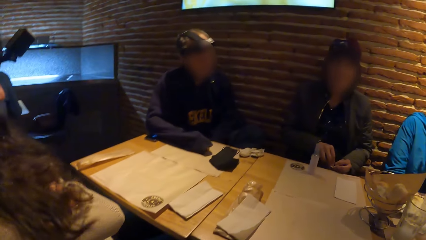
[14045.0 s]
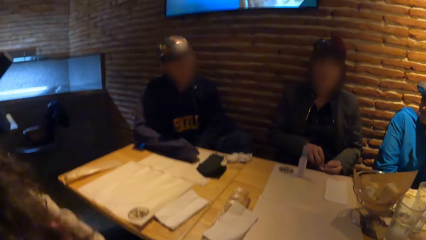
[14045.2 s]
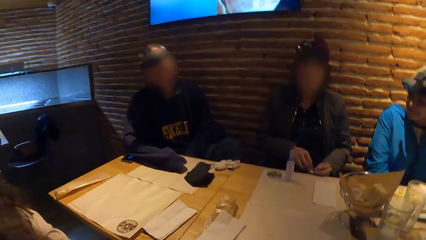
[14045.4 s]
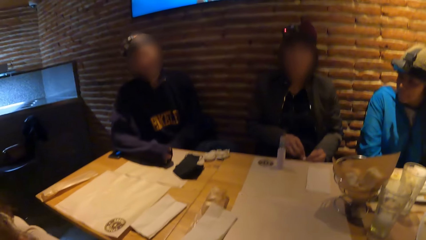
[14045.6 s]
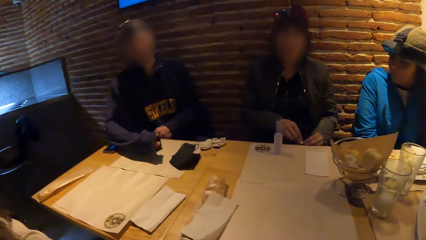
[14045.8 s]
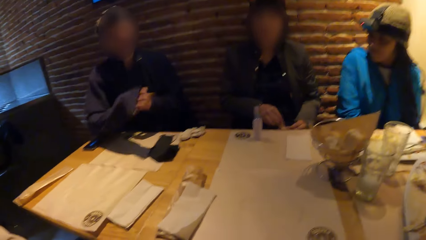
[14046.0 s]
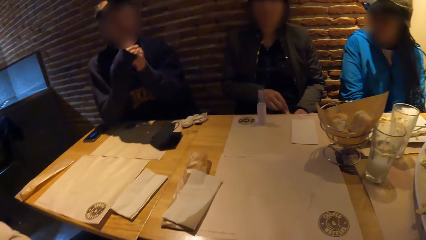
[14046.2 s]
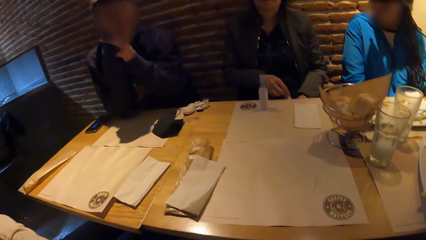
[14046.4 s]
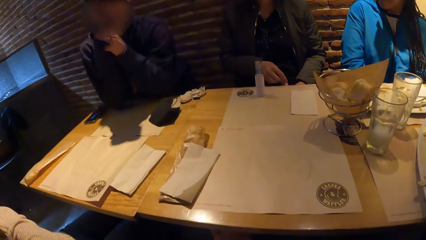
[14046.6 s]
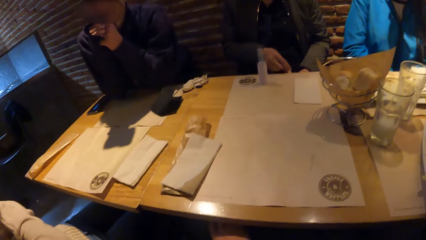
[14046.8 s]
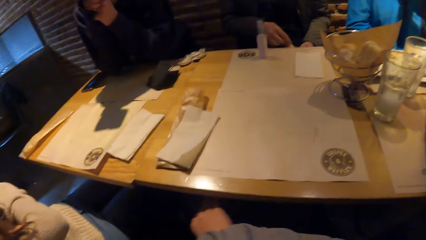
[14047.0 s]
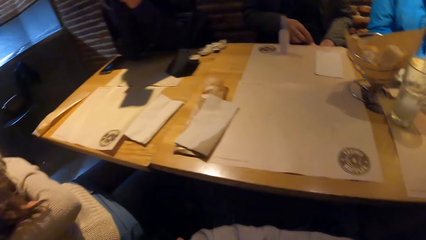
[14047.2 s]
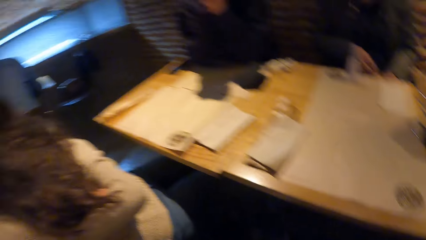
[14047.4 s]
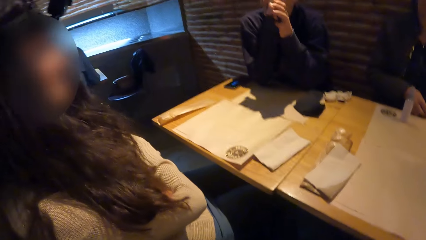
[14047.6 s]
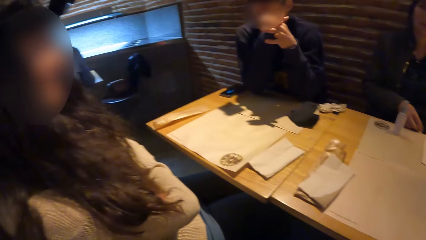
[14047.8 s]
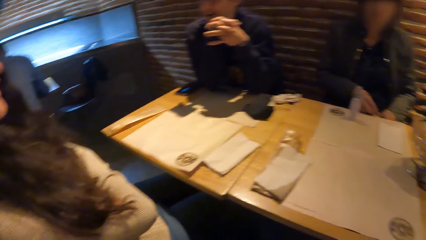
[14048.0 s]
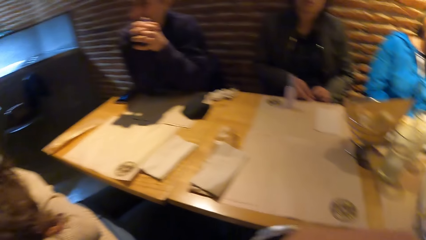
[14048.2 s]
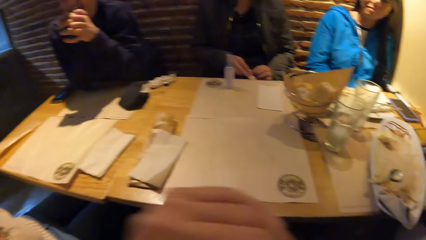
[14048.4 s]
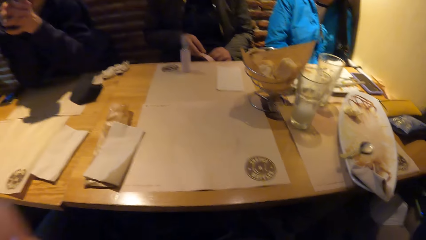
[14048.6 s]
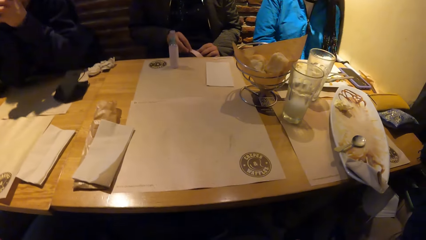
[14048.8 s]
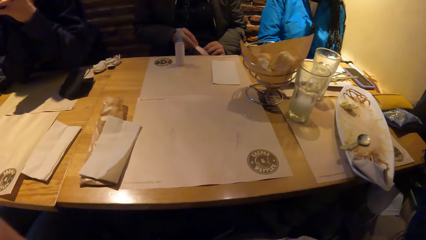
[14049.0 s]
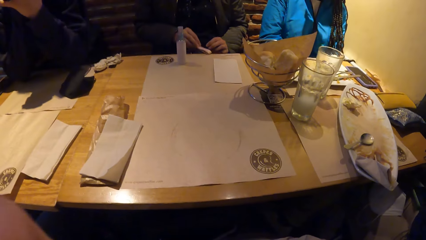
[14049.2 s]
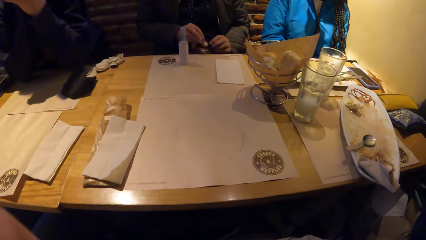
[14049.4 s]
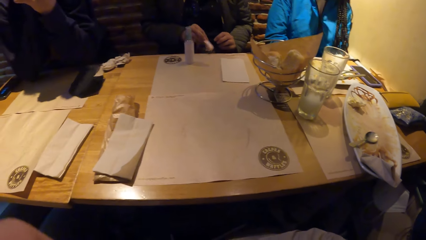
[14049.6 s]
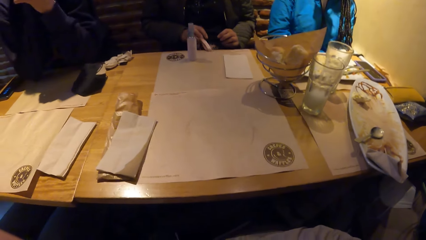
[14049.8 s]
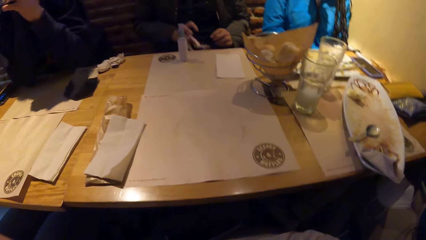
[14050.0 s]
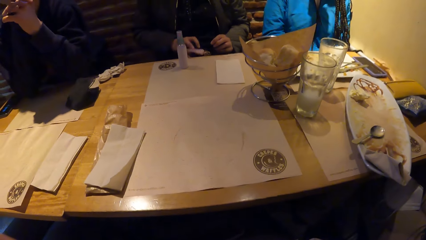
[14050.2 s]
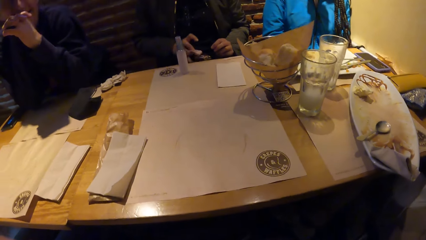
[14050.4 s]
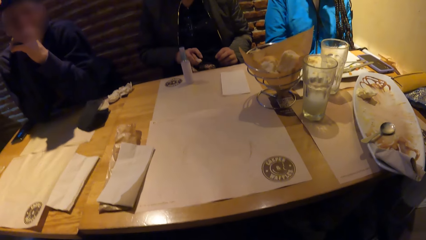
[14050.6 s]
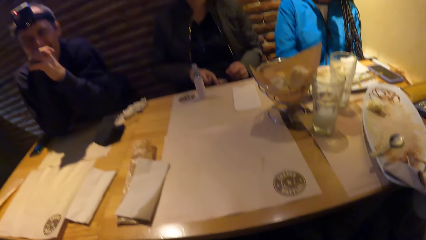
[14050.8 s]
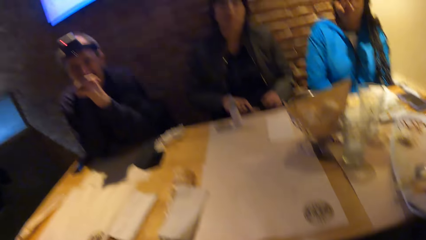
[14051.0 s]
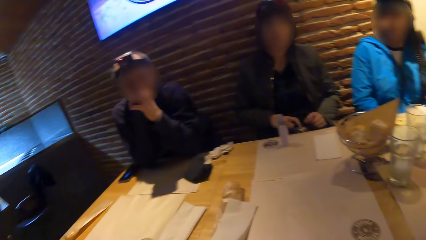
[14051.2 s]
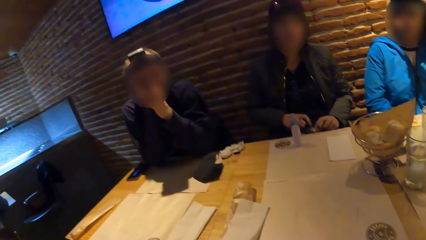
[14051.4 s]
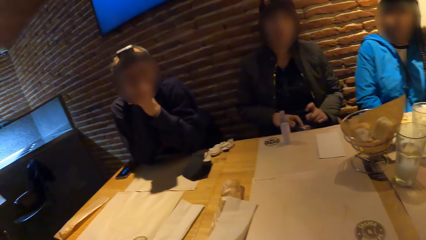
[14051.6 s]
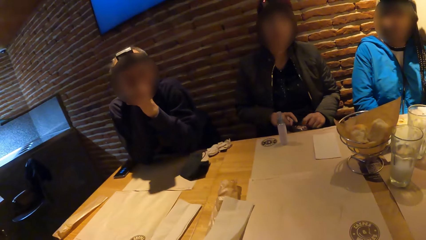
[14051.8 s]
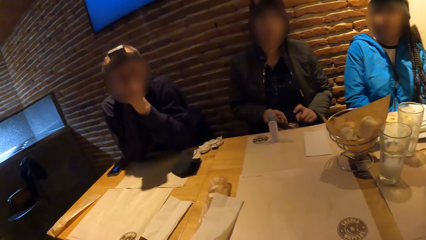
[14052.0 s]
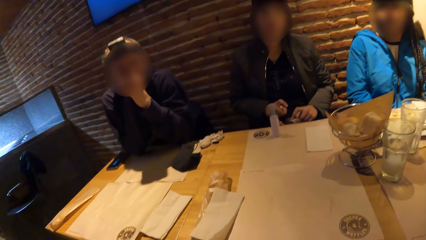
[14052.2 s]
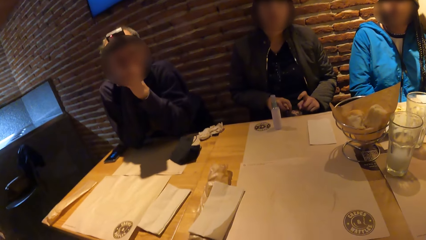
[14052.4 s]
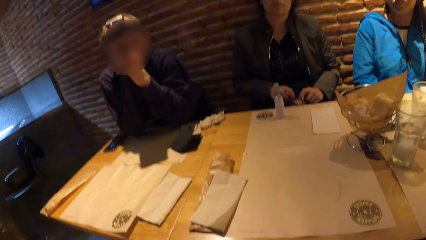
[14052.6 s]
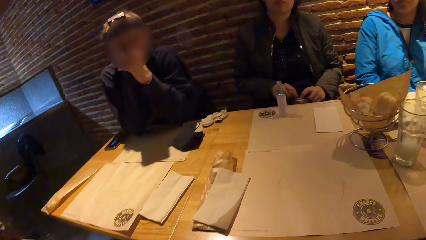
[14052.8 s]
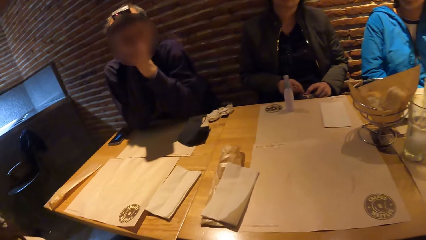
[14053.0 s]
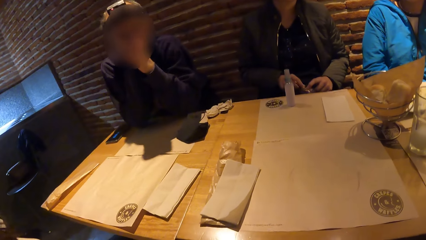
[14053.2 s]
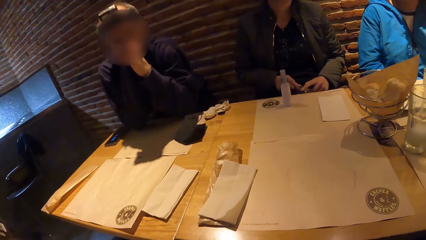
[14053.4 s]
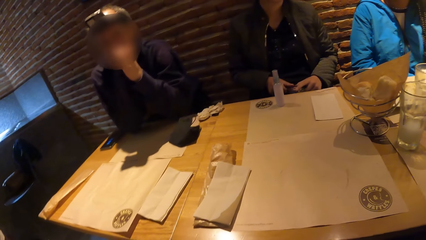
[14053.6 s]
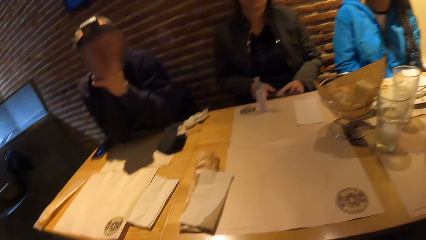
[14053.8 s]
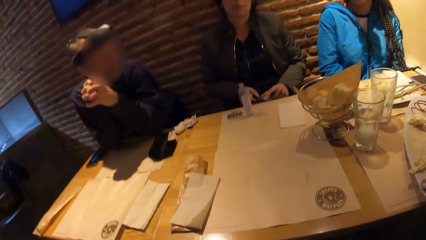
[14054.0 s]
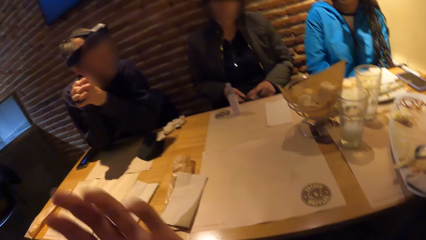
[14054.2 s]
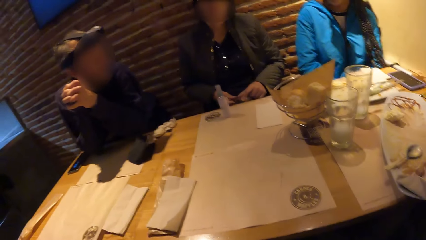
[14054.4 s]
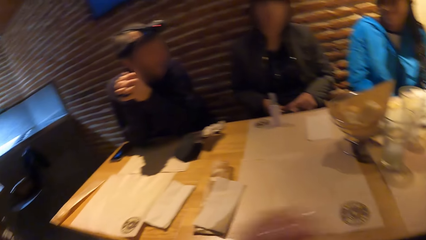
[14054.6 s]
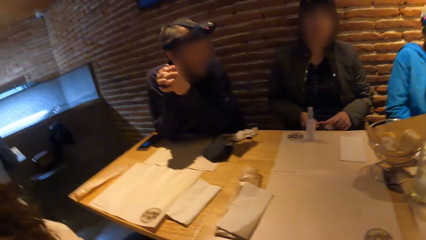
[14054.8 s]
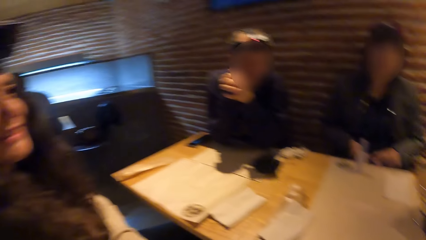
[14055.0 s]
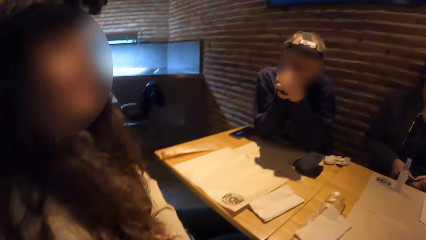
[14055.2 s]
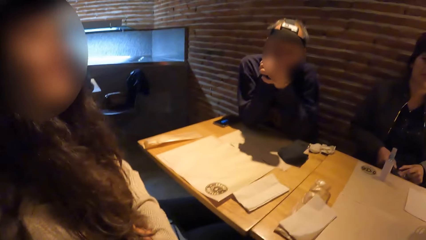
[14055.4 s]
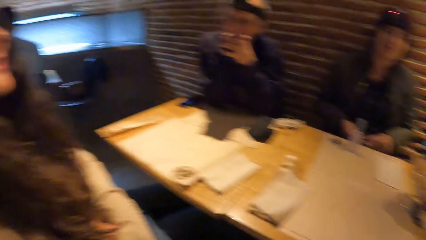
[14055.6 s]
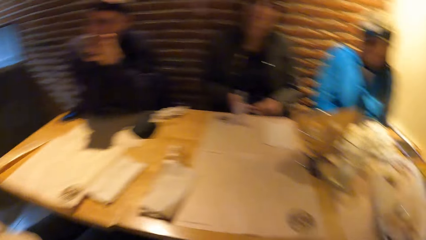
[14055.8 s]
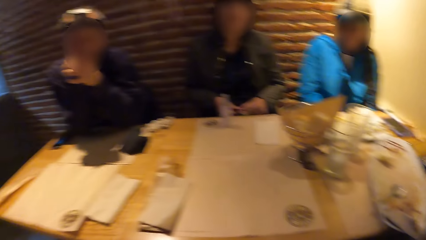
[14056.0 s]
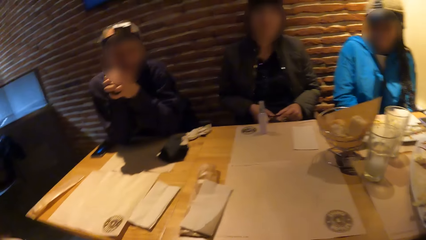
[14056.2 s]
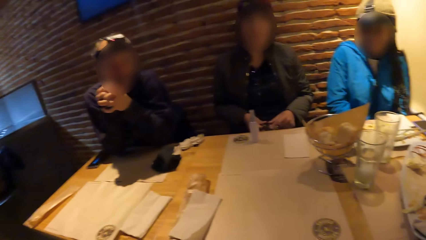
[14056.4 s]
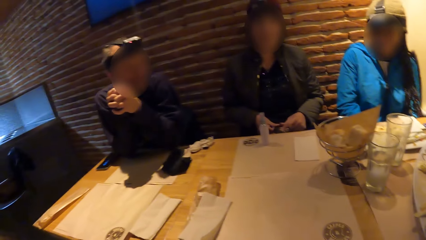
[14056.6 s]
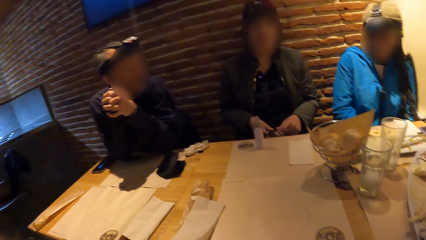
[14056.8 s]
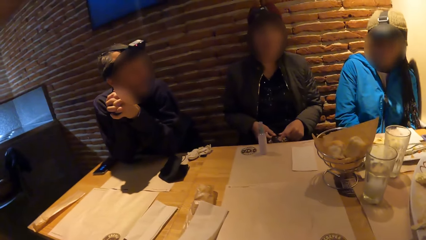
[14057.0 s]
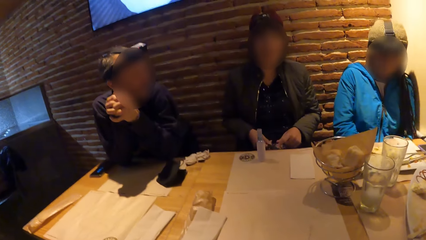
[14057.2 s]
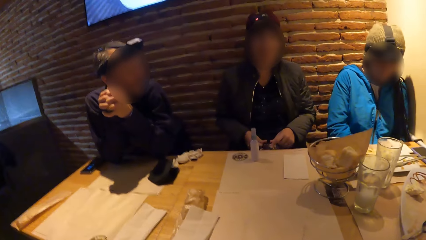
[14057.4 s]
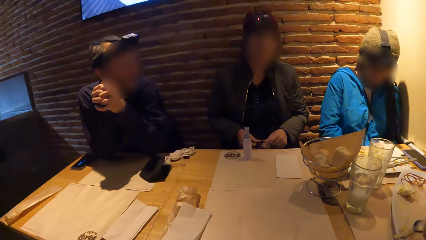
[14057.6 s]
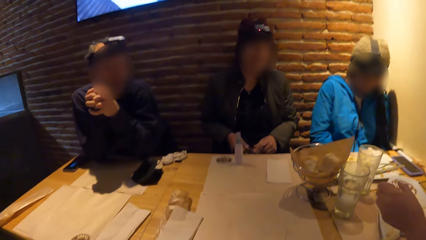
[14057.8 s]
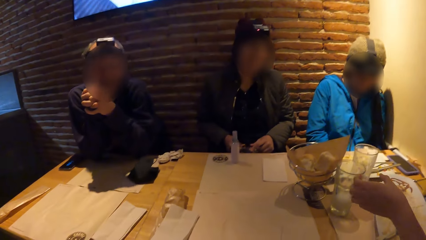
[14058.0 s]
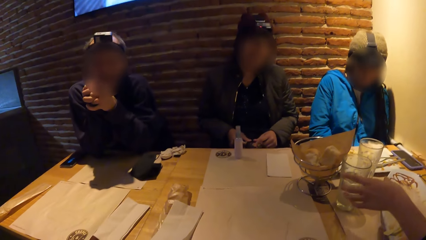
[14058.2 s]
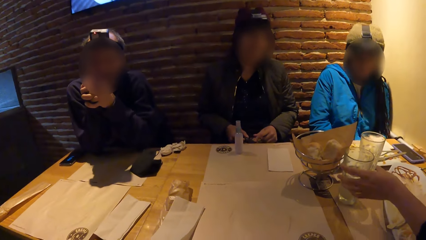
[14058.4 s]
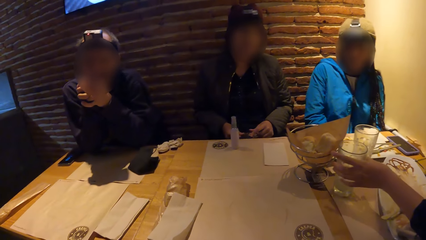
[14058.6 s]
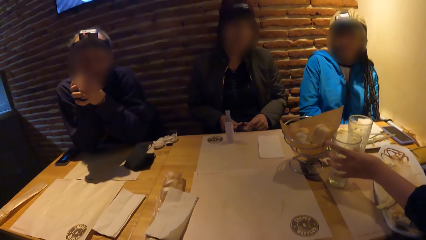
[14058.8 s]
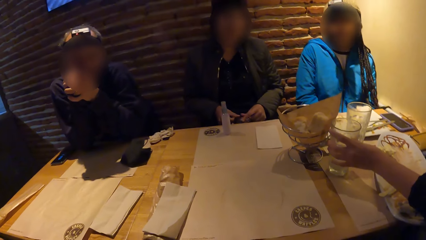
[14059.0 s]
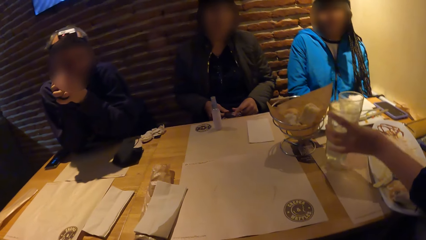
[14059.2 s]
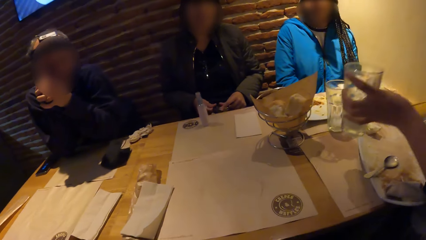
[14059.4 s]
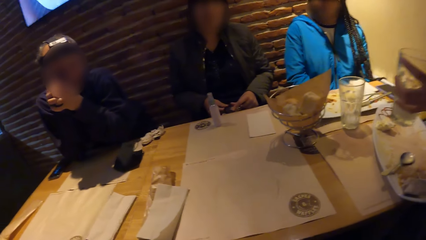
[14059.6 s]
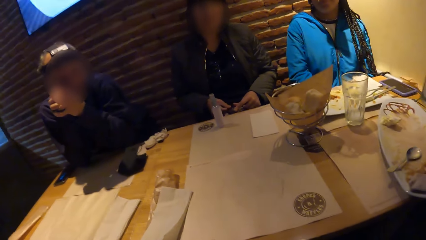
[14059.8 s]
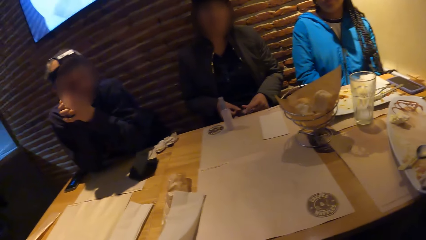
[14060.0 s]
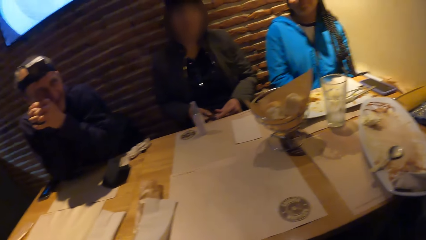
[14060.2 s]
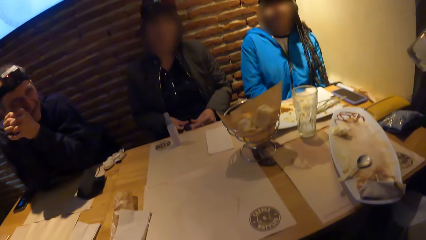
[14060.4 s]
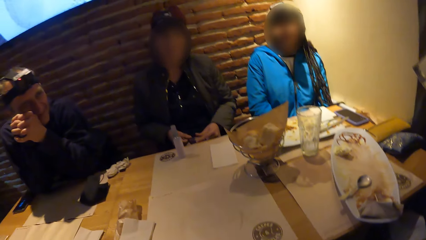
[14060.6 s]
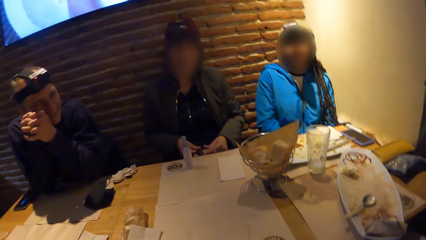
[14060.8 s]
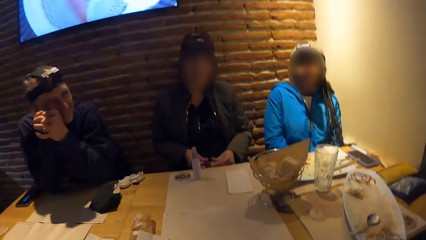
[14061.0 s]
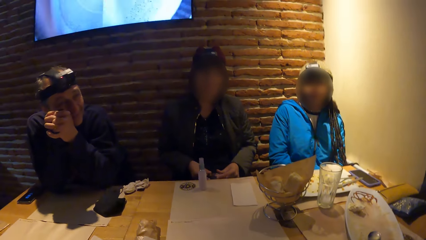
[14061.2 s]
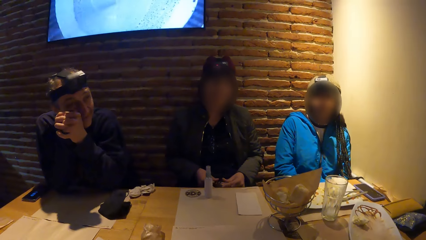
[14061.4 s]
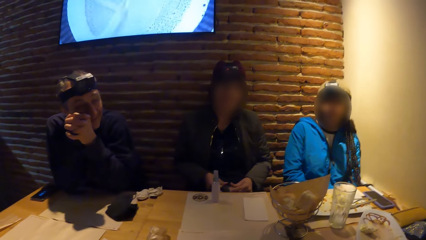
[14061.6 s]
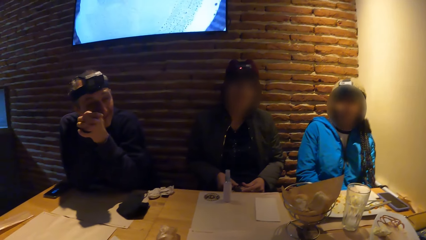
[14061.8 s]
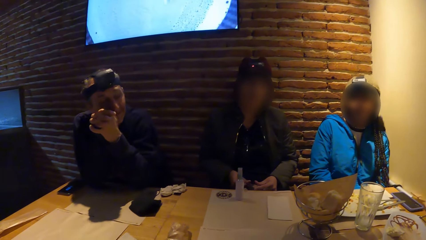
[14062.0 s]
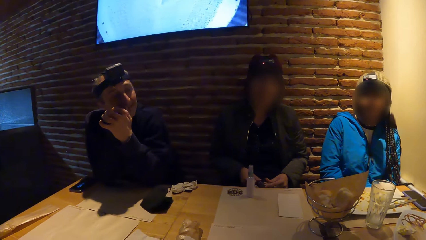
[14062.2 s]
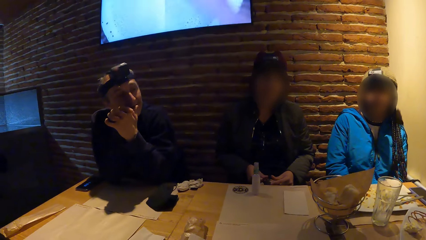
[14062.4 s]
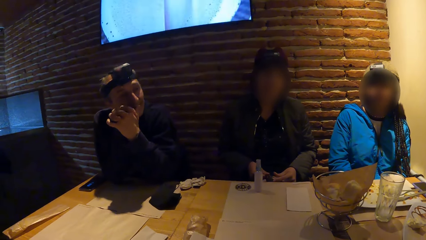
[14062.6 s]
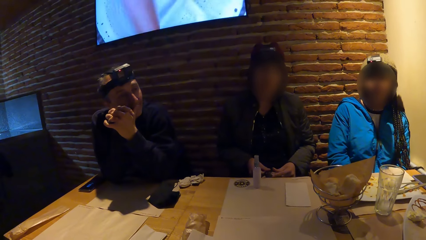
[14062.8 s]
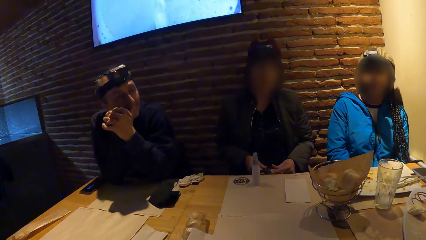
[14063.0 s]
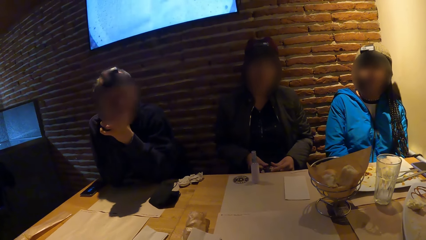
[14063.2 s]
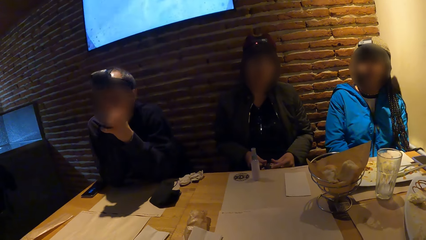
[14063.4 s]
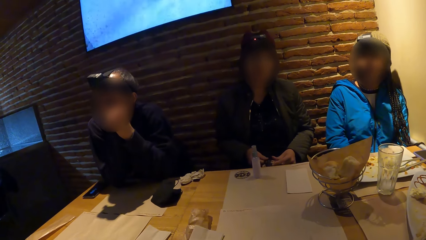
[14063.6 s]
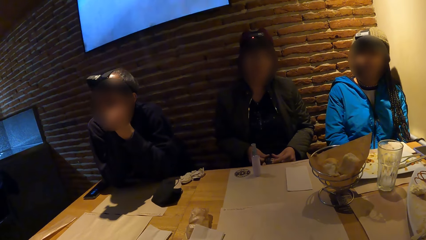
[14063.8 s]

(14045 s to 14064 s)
A man moves the hands. He places both hands on his face. The camera wearer looks around. A lady moves the hand. The camera wearer looks around. A woman takes a glass of water from the table with her left hand.
